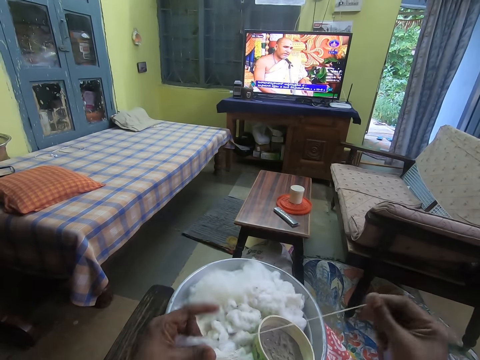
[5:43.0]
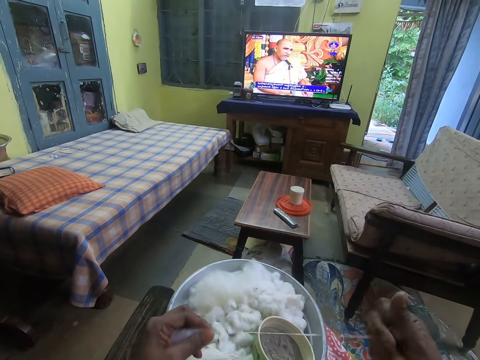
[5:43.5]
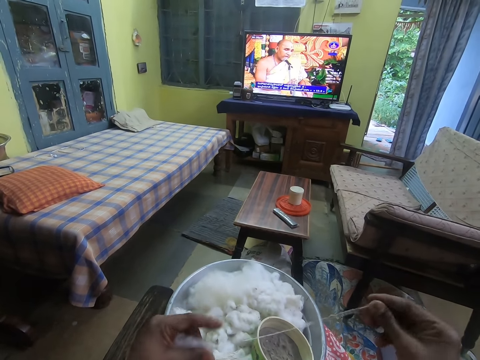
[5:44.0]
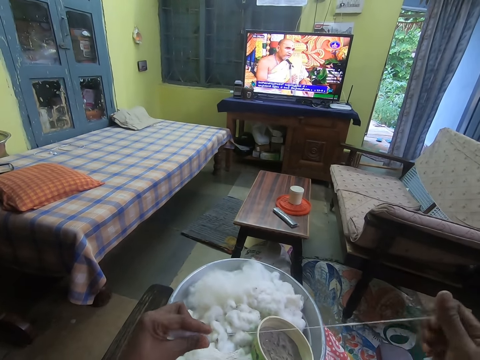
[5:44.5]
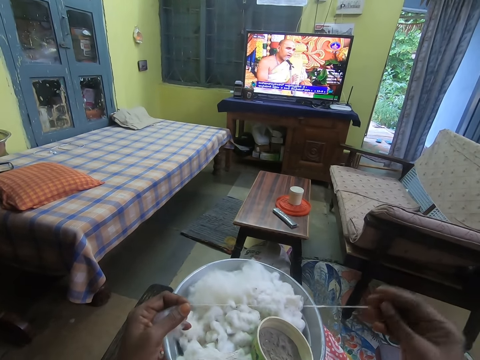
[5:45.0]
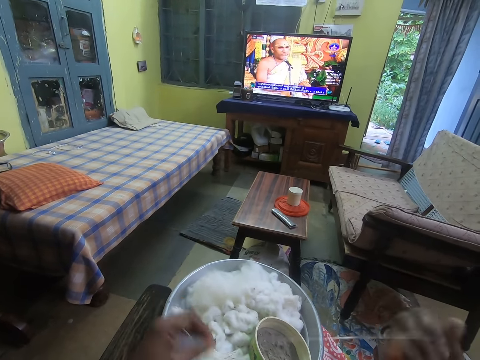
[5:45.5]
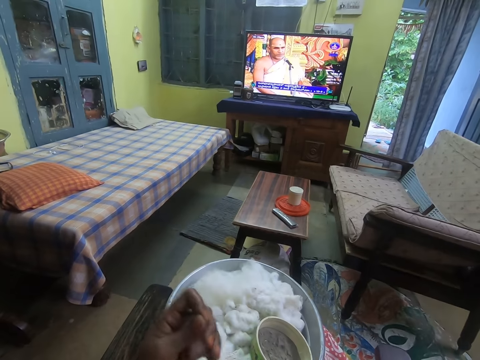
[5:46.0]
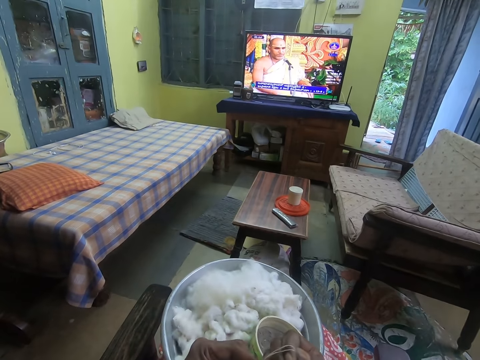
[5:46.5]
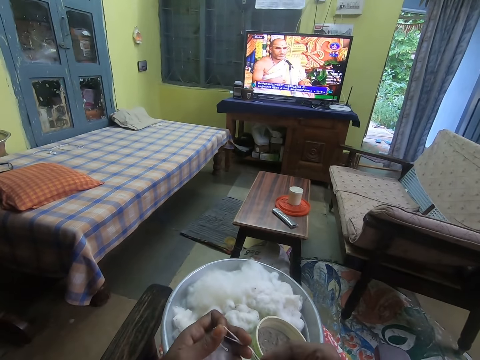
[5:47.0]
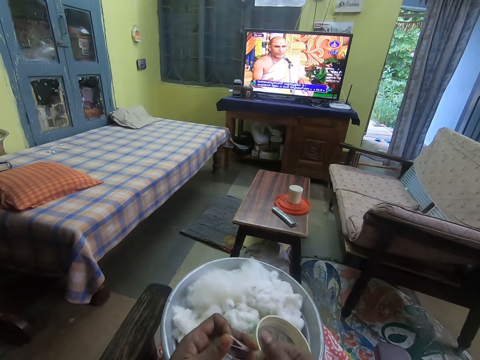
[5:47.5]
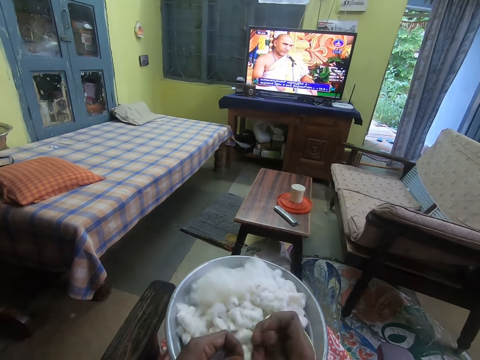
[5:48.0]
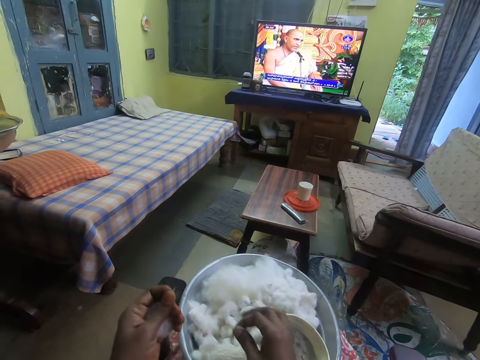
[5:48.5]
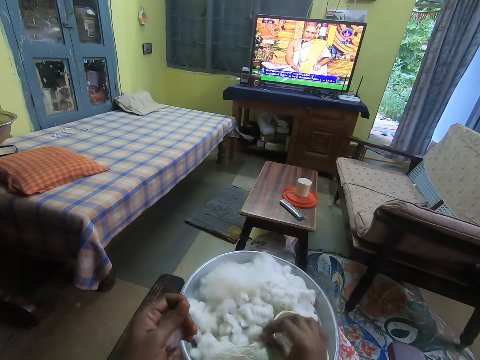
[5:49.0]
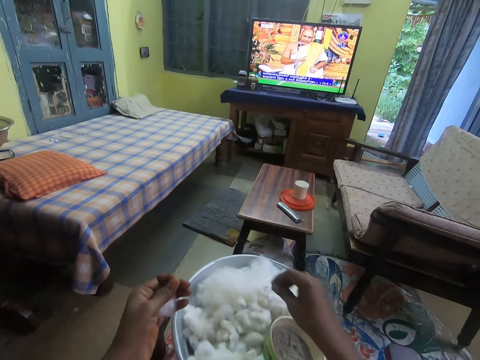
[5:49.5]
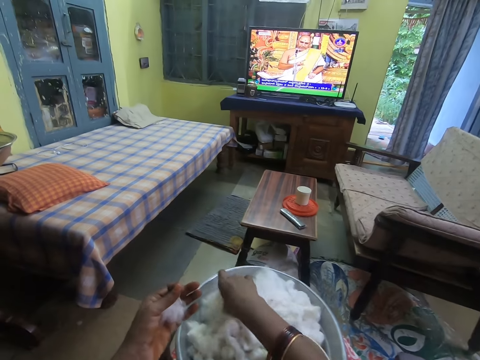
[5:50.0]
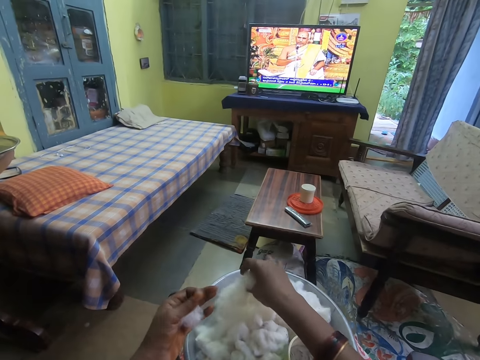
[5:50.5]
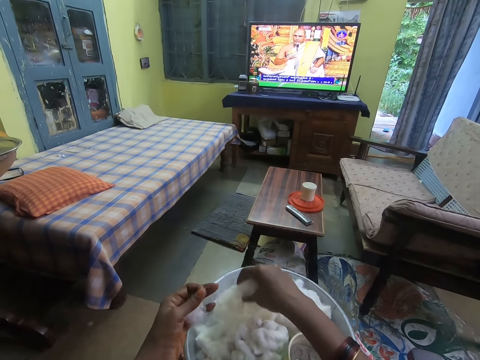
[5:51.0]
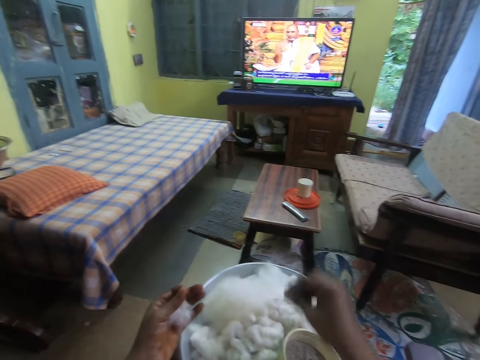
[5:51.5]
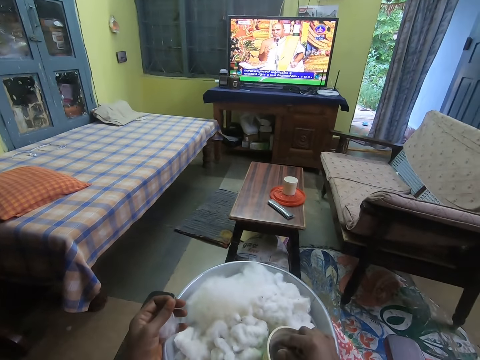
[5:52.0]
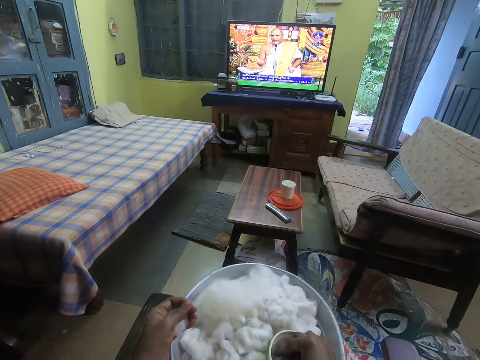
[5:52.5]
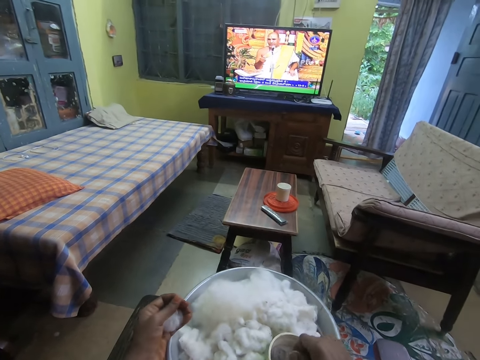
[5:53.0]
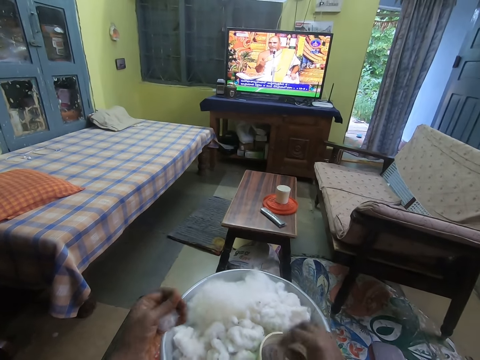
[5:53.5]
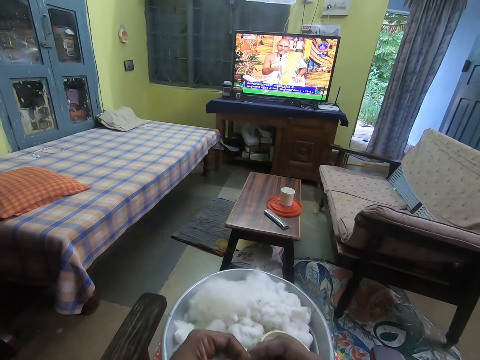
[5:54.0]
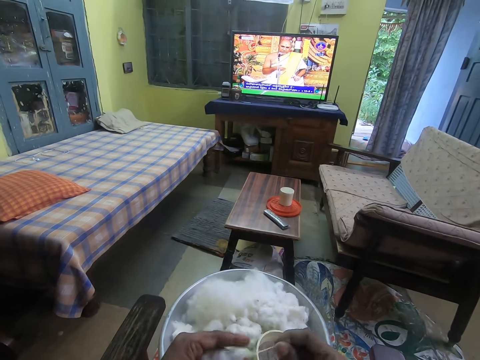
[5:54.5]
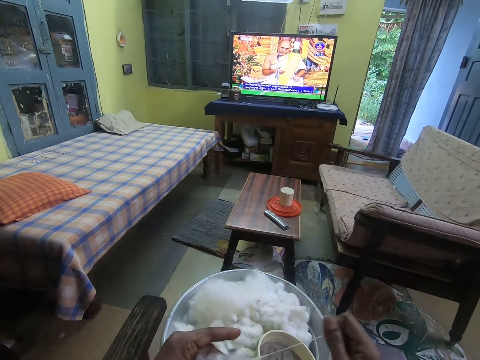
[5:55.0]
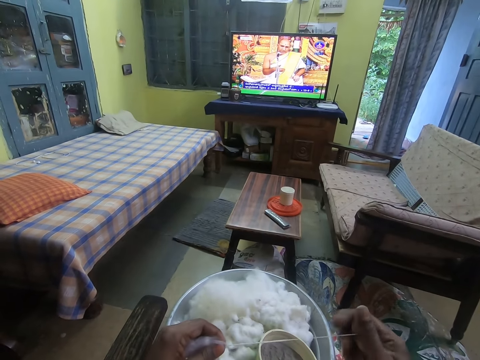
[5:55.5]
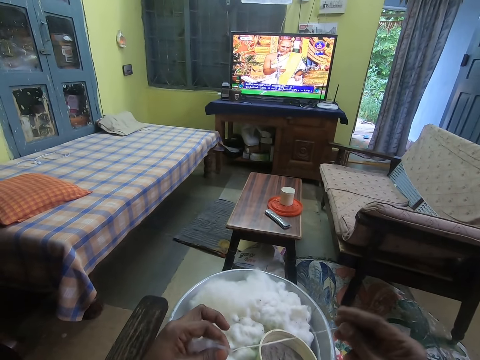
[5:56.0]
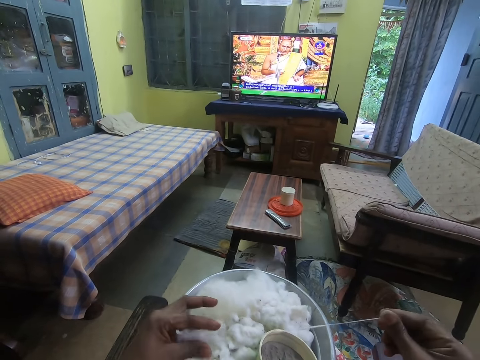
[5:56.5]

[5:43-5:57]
The camera wearer rolls the wool with both hands. He drops the rolled wool on the tray of wool with his right hand. He touches the wool in the tray of wool with his right hand. He touches sand in the bowl of sand with his right hand. He pitches something in the bowl. He pulls the wool from his left hand with his right hand.

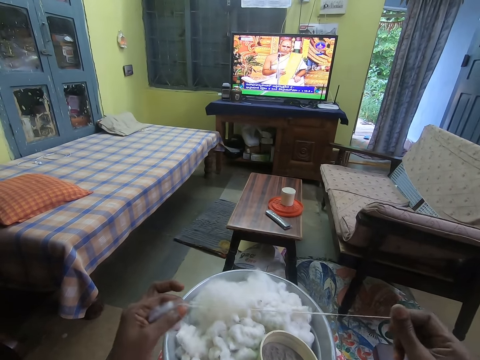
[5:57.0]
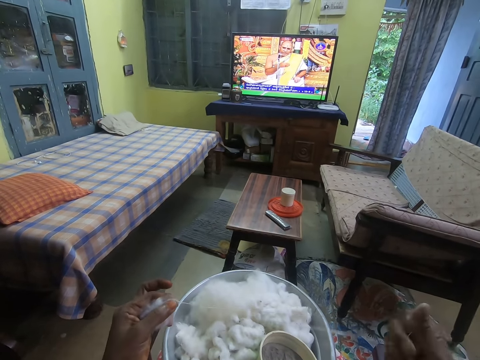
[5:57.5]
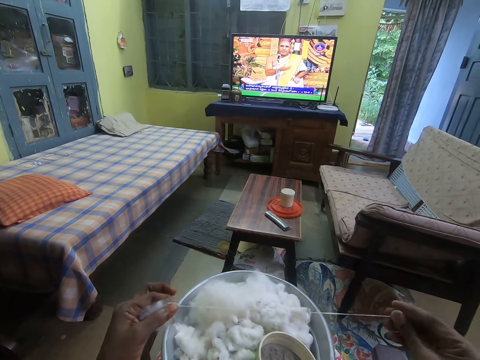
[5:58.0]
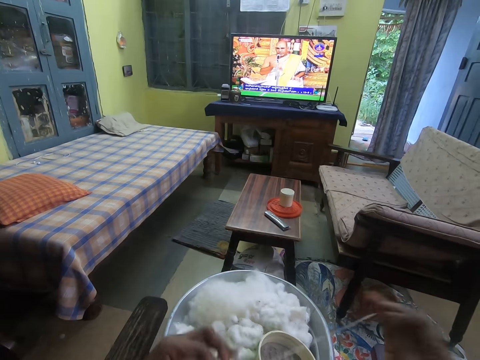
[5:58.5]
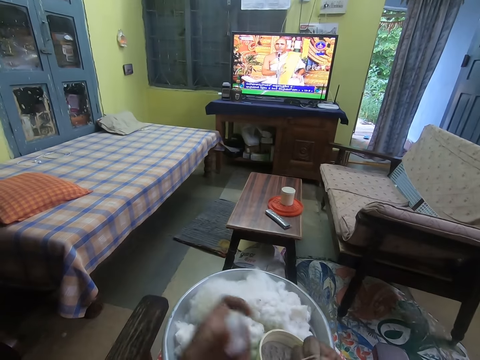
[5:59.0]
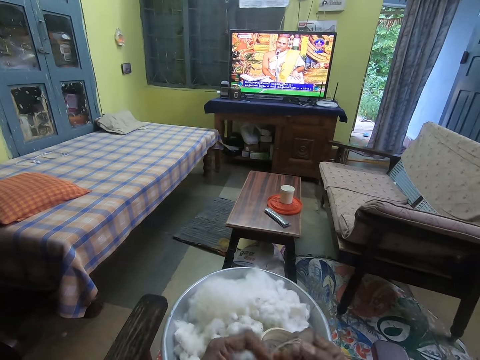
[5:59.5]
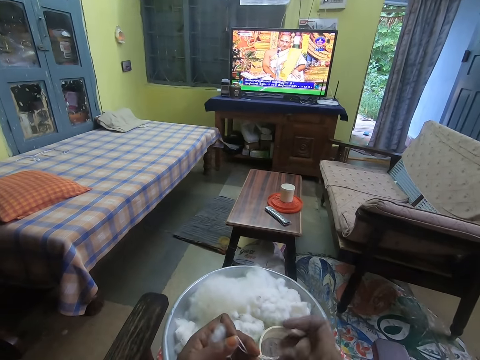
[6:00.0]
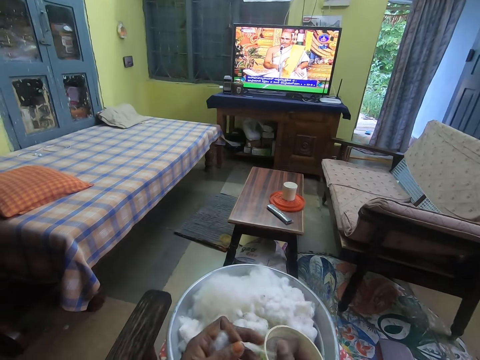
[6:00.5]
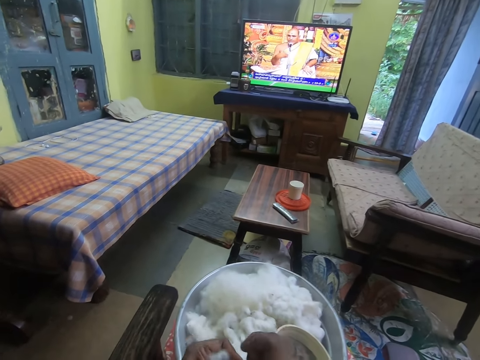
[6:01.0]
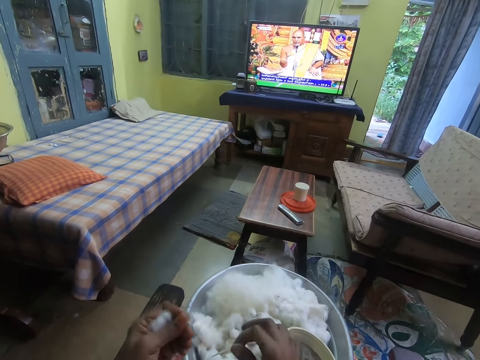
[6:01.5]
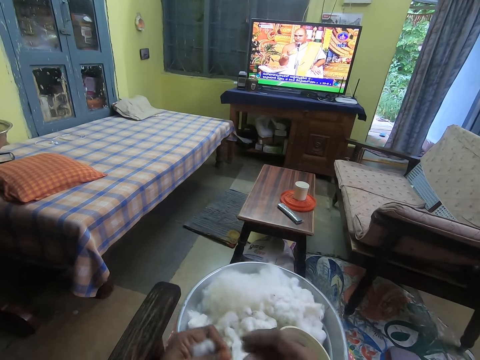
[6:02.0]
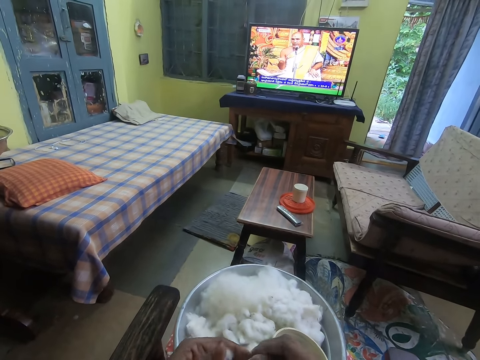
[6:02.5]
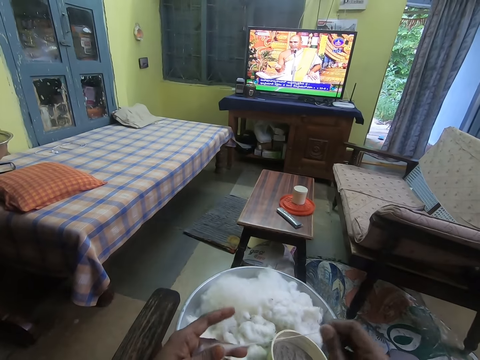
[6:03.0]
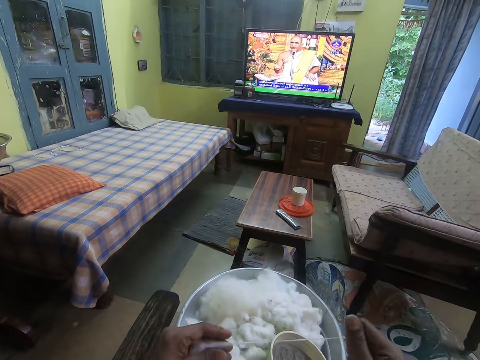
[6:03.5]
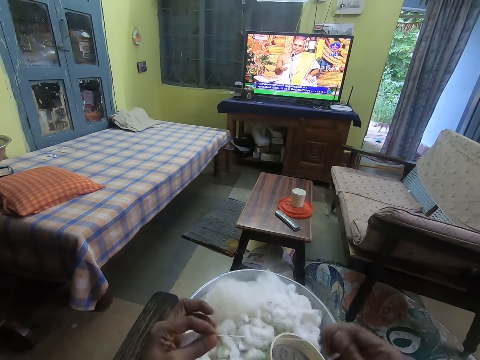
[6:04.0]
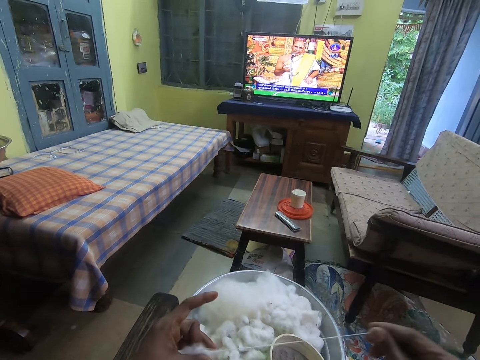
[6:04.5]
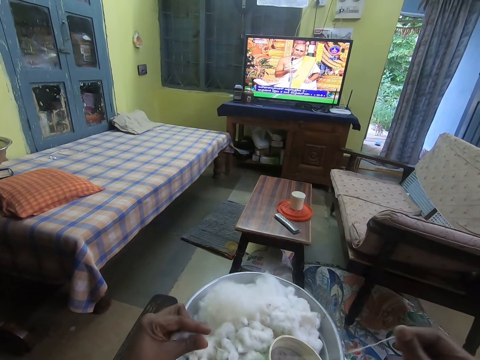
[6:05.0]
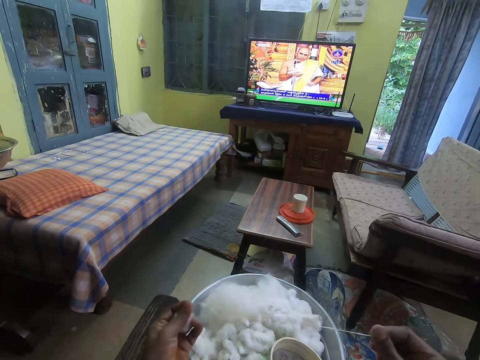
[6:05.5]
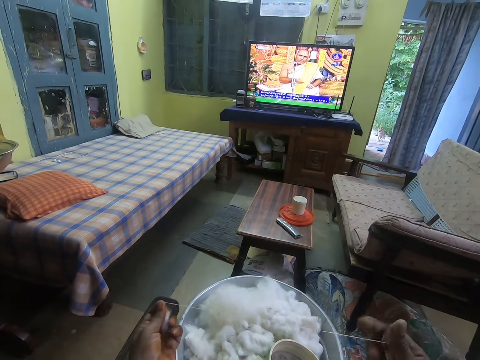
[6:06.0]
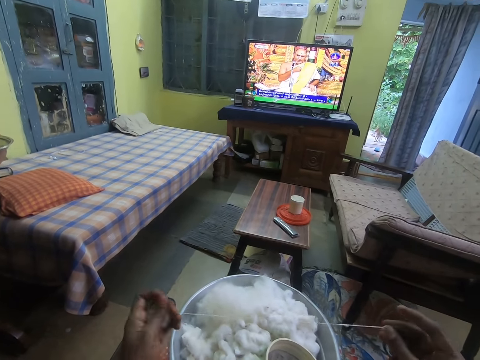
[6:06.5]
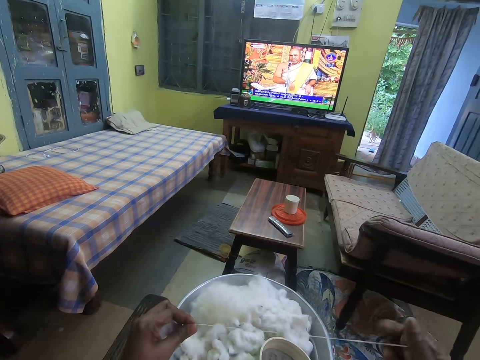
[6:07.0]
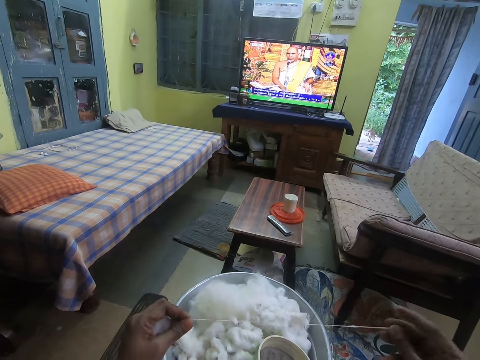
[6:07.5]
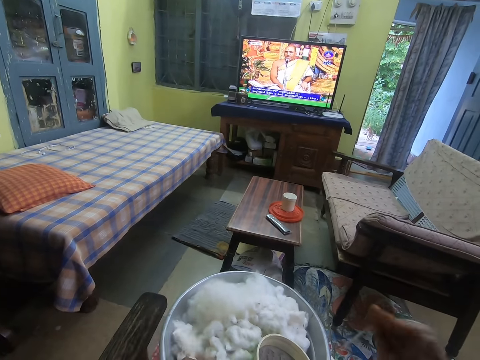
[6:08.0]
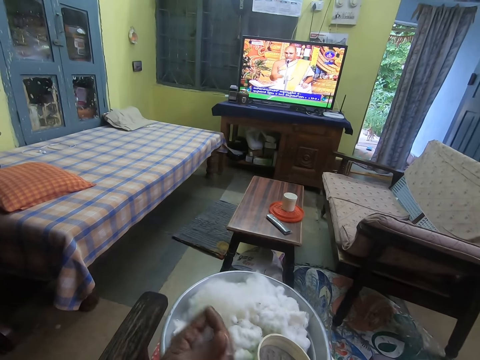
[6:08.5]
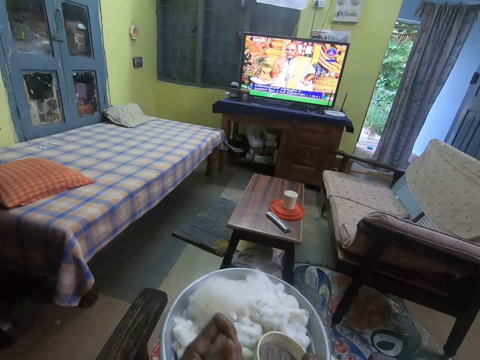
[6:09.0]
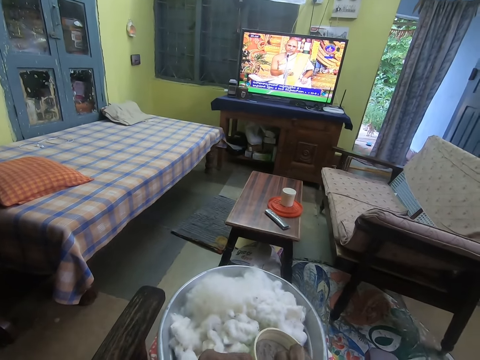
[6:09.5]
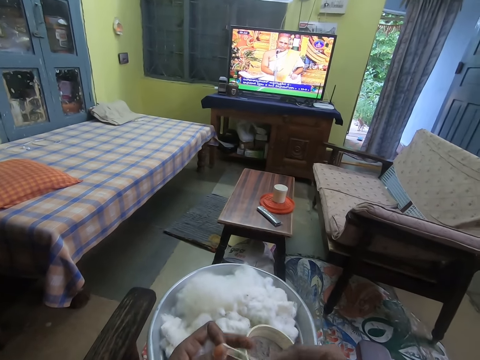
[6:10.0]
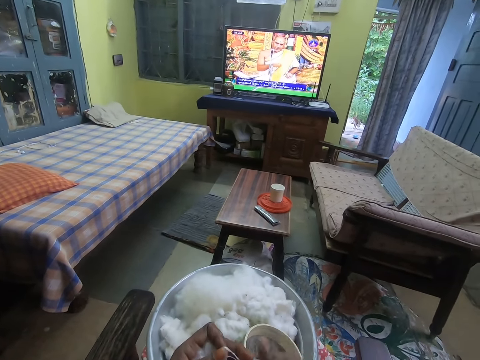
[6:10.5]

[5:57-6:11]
The camera wearer rolls the wool with both hands. He drops the rolled wool on the tray of wool with his right hand. He pulls wool from his left hand with his right hand. He rolls the wool with both hands.
